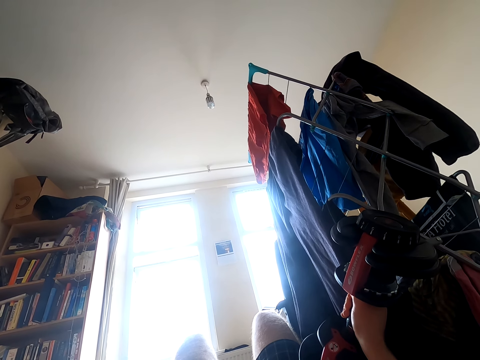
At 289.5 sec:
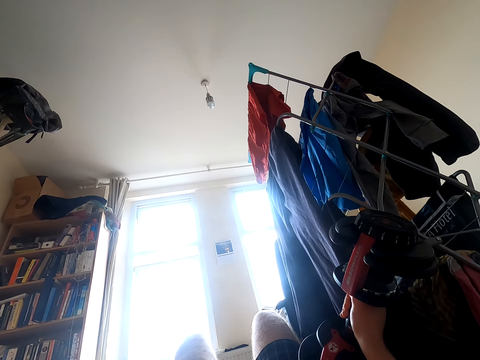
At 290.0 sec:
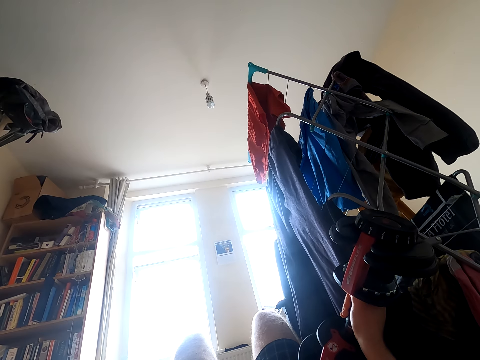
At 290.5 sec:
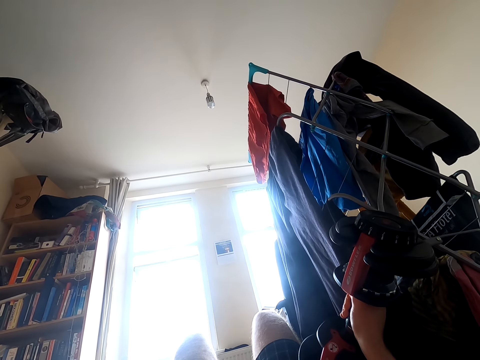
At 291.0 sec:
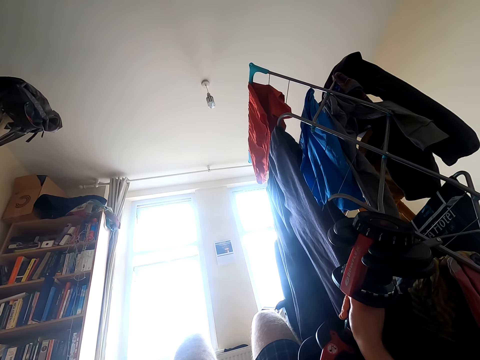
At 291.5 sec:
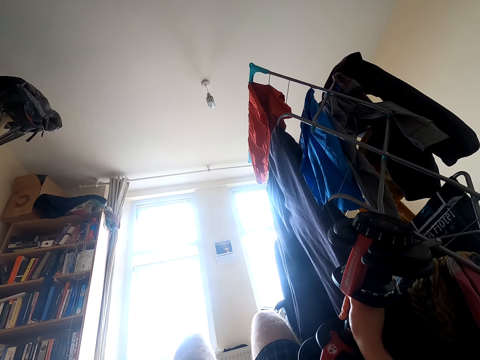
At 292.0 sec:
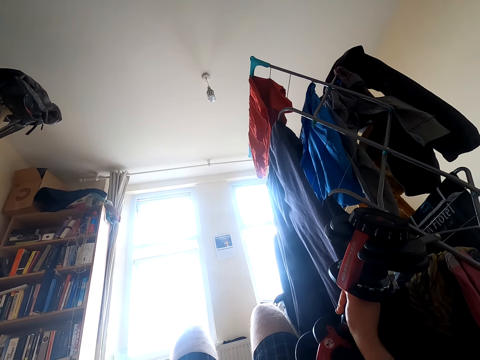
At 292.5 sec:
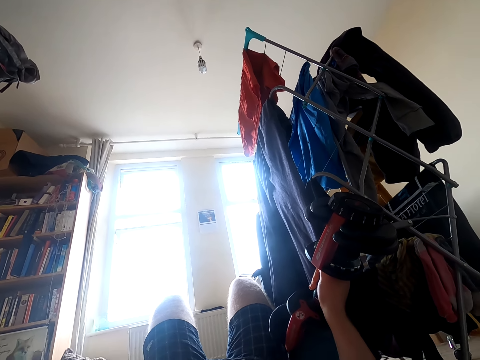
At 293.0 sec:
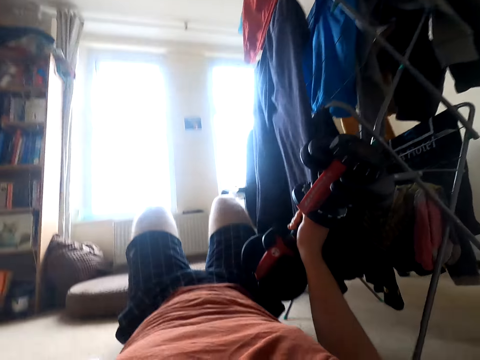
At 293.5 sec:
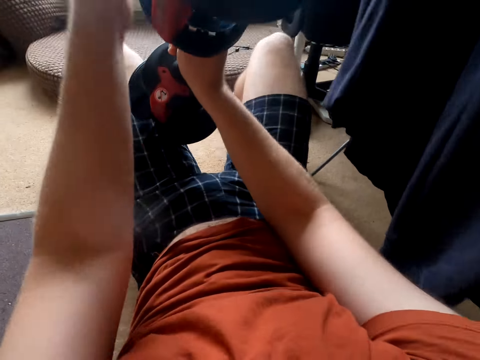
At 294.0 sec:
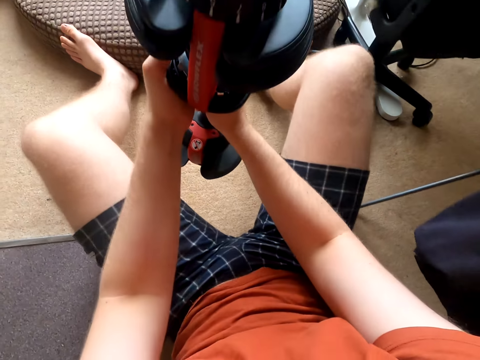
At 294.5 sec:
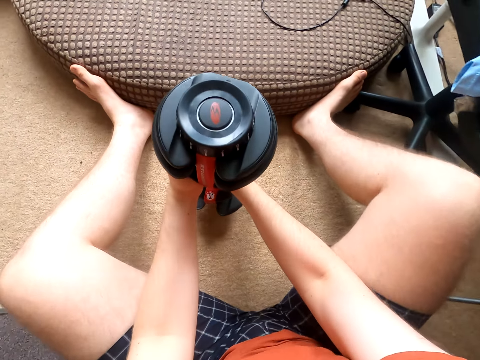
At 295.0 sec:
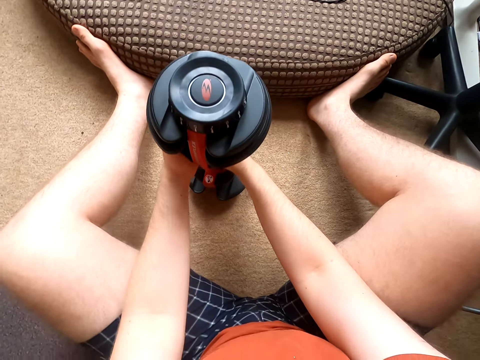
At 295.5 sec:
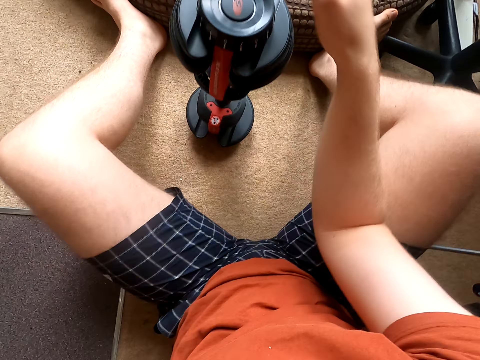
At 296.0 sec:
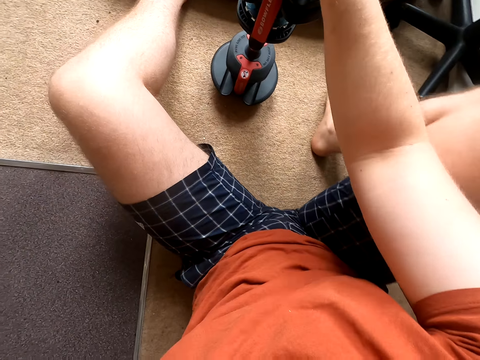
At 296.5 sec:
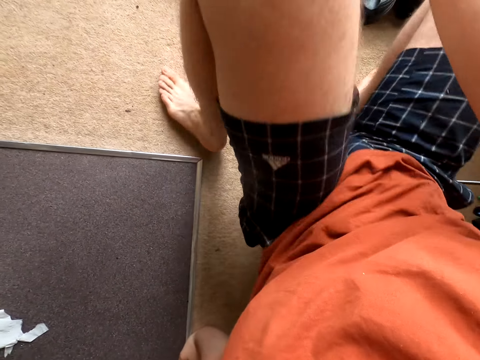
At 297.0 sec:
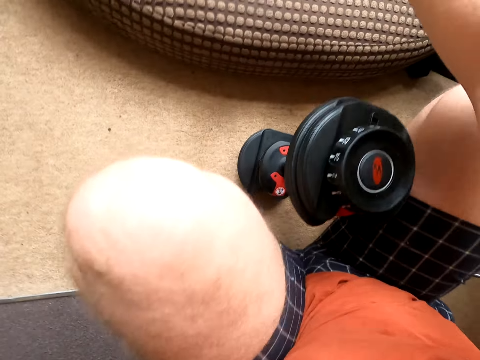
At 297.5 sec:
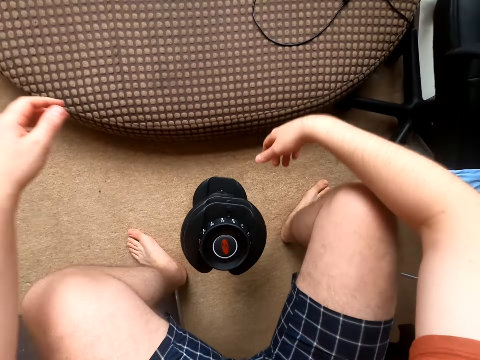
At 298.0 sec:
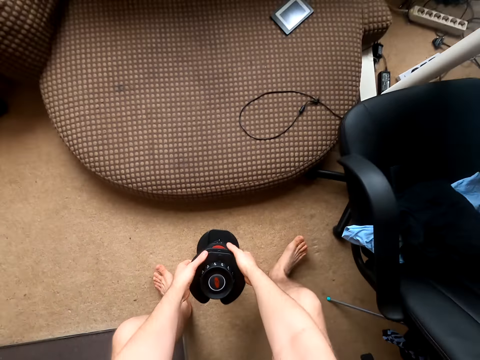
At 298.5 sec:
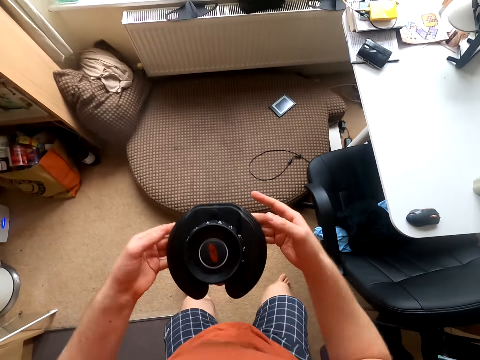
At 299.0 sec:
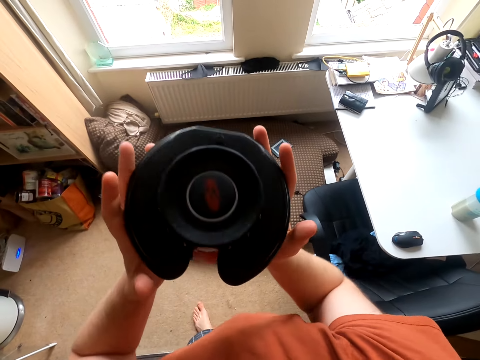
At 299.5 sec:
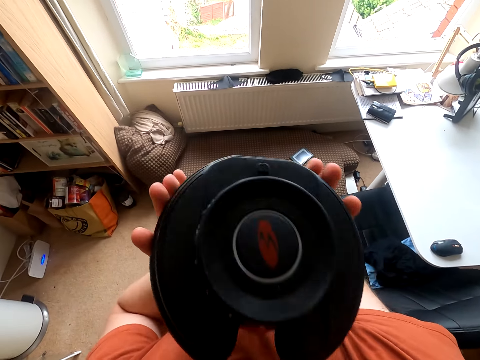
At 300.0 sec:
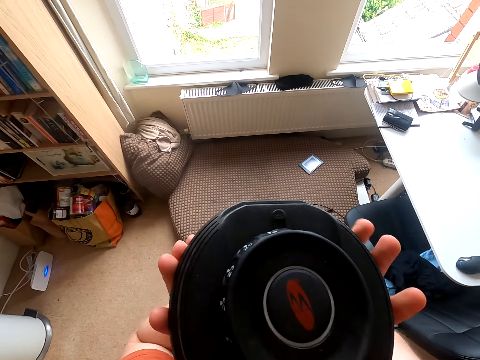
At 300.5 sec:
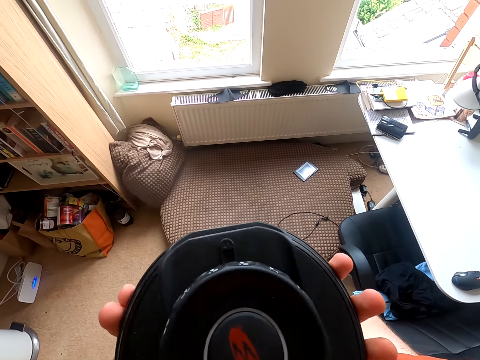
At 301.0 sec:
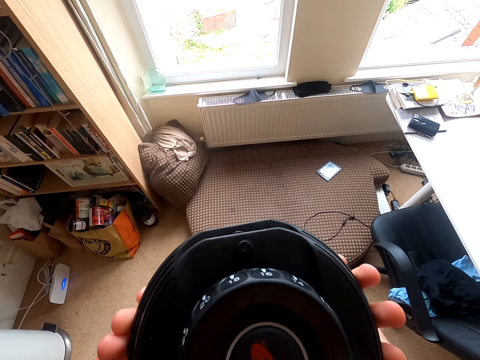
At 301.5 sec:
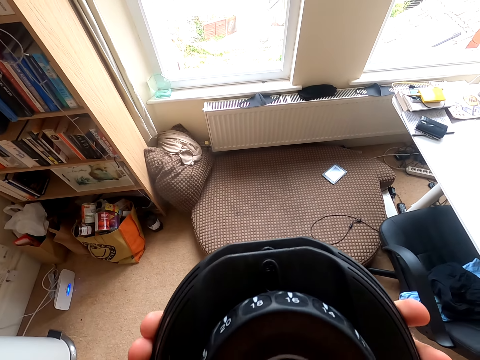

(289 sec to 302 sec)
The camera wearer sits upright. They wake up. They put the dumbbell on the floor. They stand up. They take the dumbbell. They lift up the dumbbell.

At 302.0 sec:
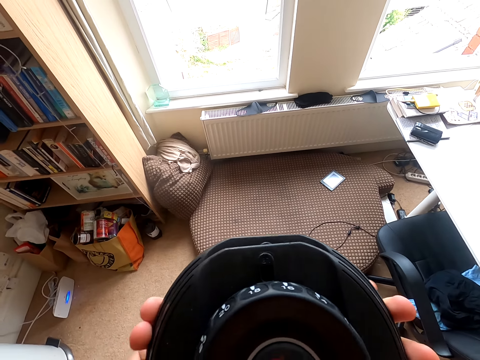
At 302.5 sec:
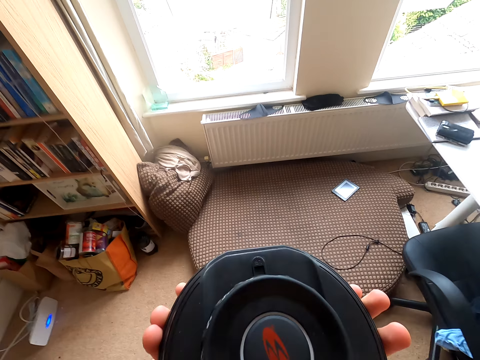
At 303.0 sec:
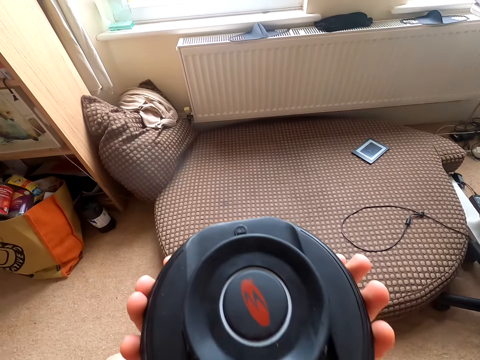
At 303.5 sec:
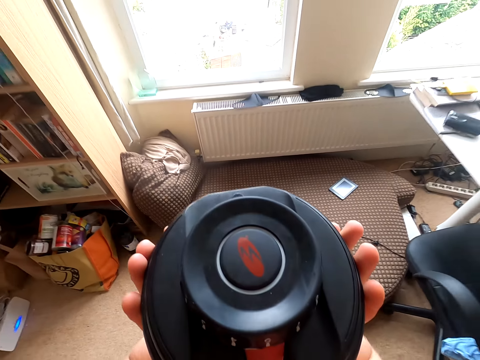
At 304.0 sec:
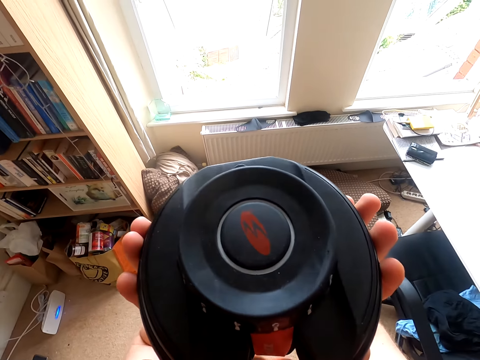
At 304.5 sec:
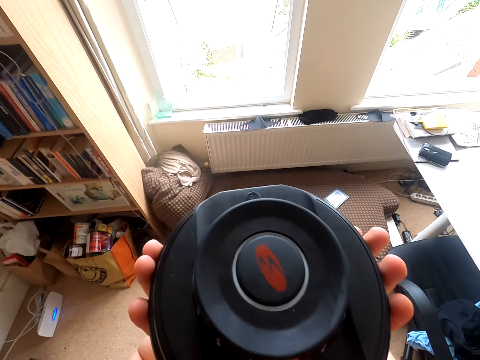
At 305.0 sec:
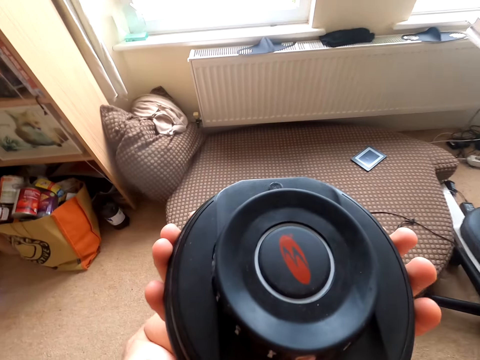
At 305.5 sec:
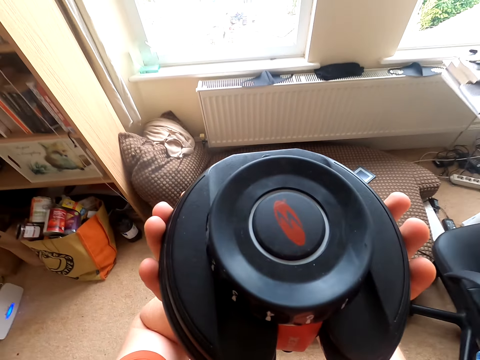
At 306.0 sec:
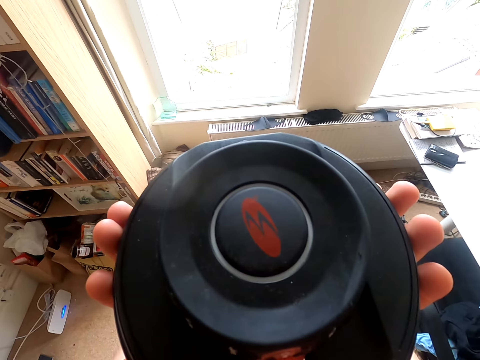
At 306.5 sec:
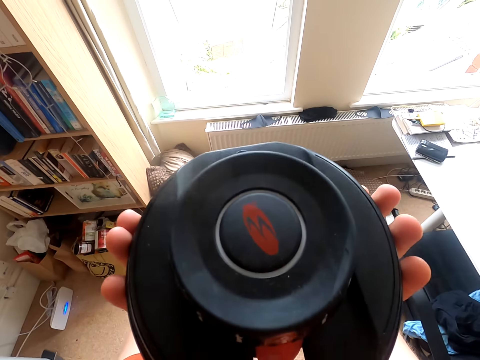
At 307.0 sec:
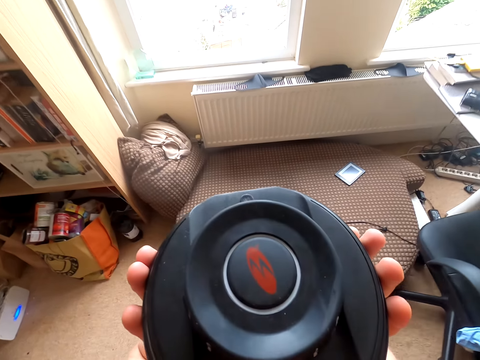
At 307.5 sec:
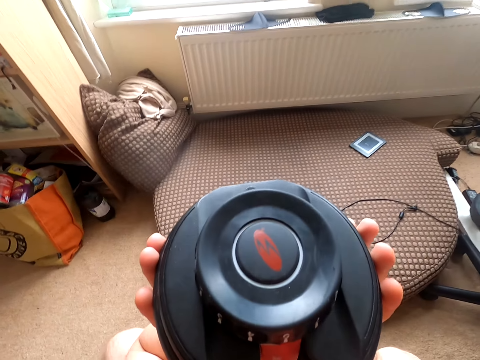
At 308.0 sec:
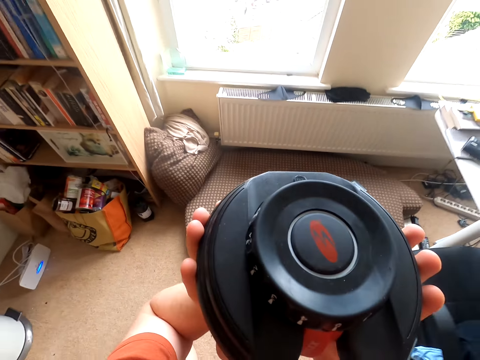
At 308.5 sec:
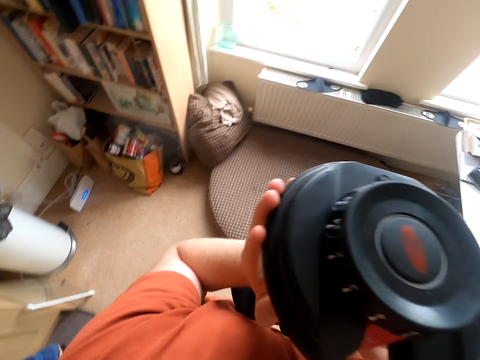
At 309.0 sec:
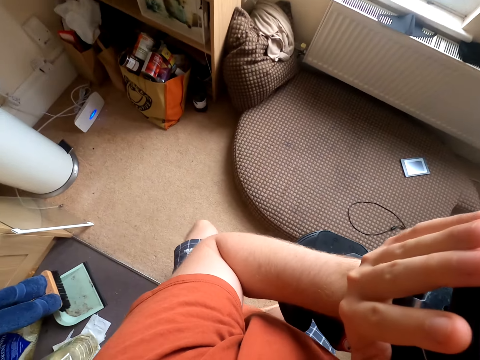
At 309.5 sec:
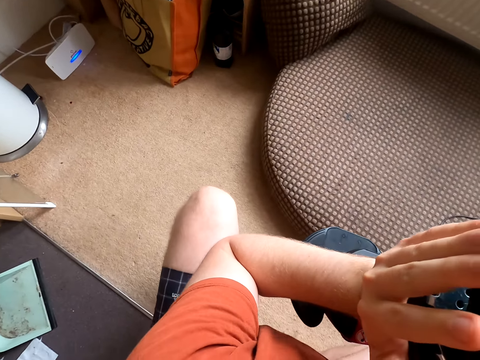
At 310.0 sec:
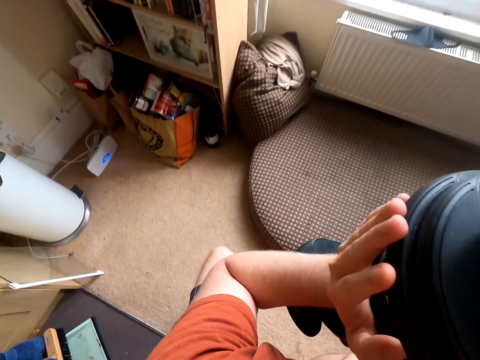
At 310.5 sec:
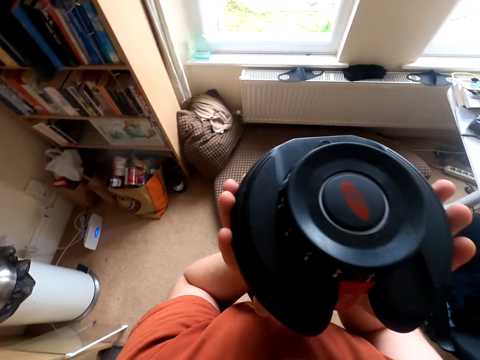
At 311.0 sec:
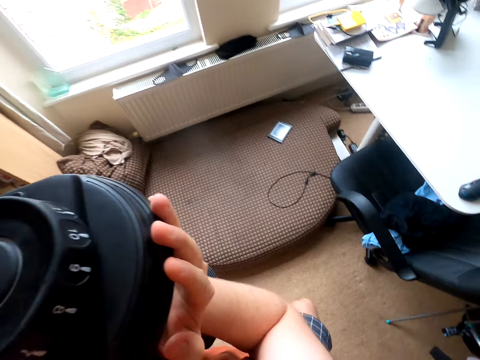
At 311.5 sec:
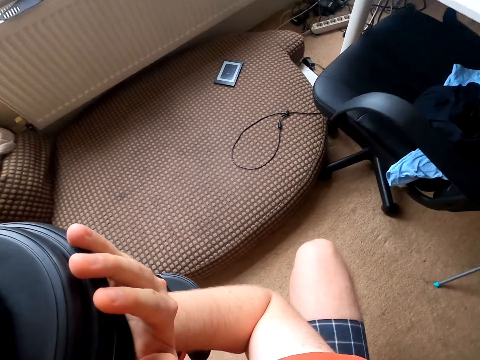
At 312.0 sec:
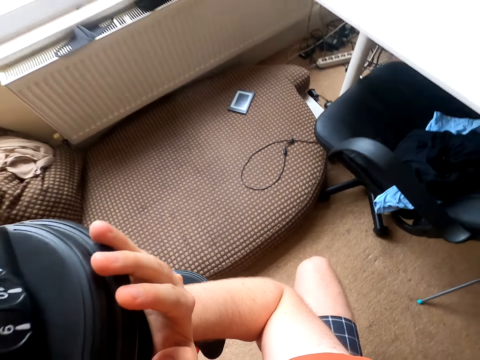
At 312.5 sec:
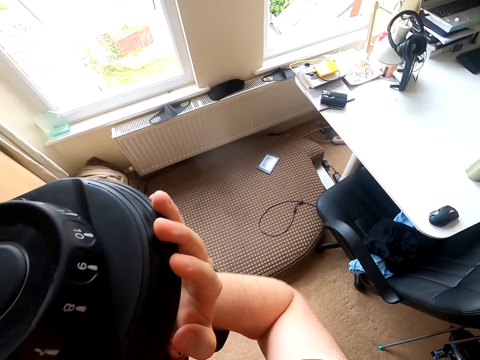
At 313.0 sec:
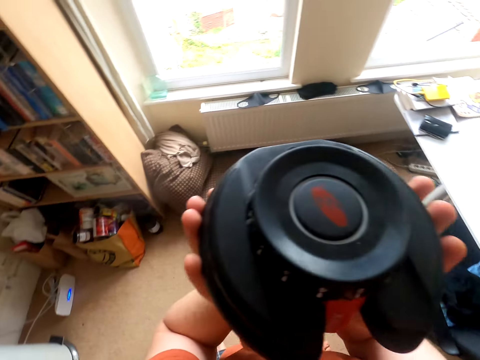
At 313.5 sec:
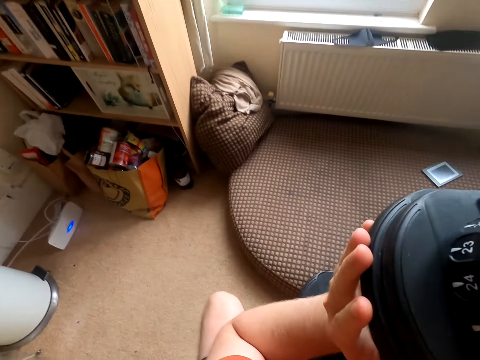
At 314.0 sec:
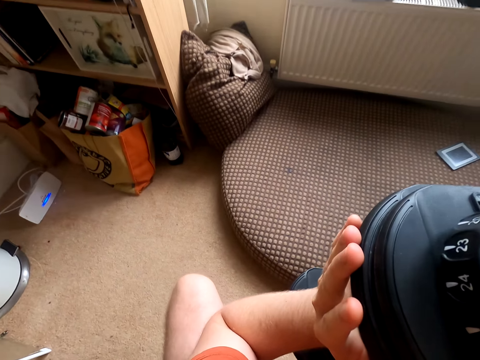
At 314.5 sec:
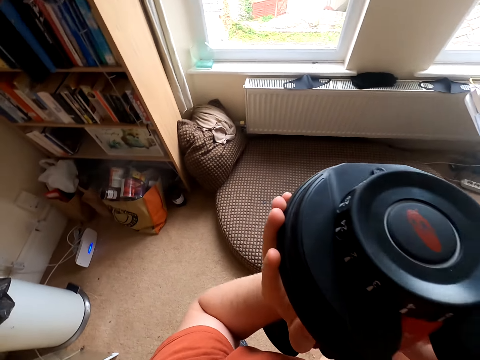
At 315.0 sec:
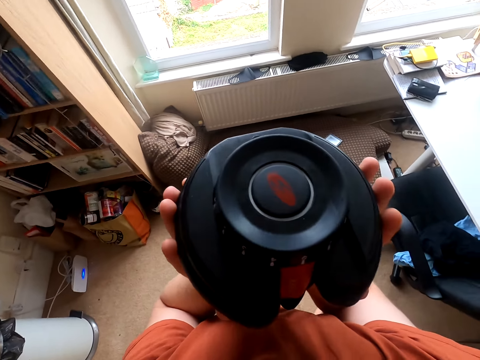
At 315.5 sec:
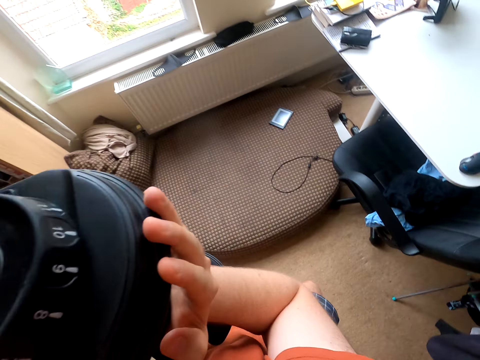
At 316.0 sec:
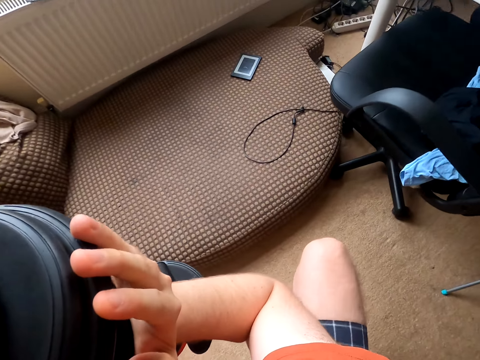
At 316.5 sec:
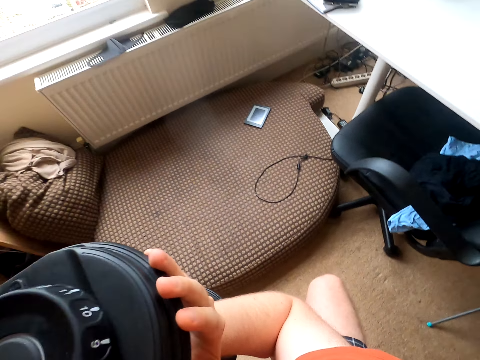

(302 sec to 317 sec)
The camera wearer puts the dumbbell down. They exercise with the dumbbell. They lift up the dumbbell and put the dumbbell down. They lift up the dumbbell and put the dumbbell down. They lift up the dumbbell and put the dumbbell down. They lift up the dumbbell and put the dumbbell down. They lift up the dumbbell.
